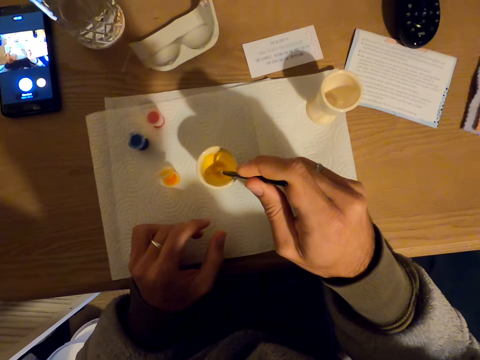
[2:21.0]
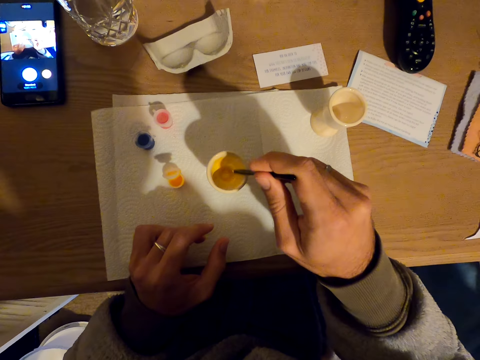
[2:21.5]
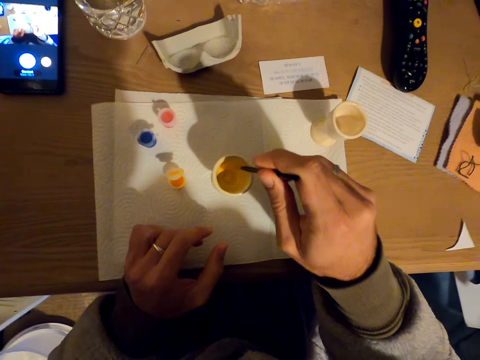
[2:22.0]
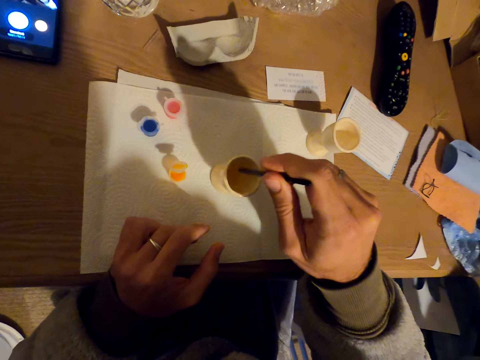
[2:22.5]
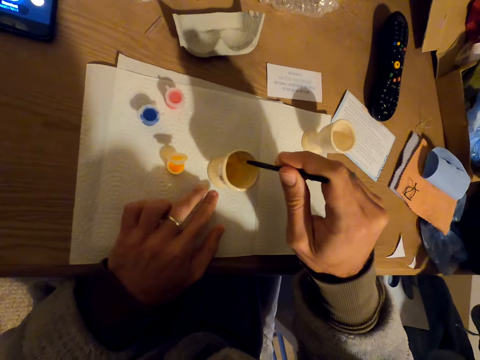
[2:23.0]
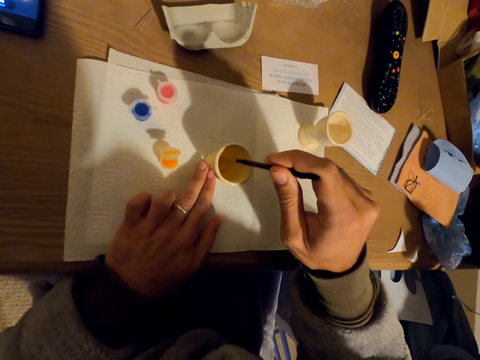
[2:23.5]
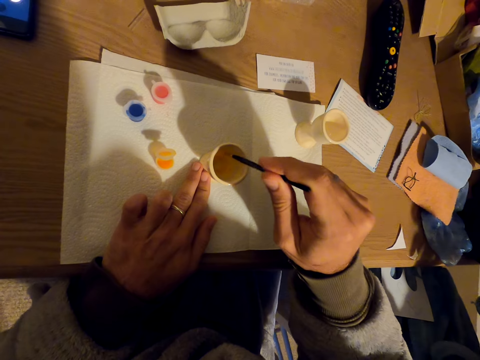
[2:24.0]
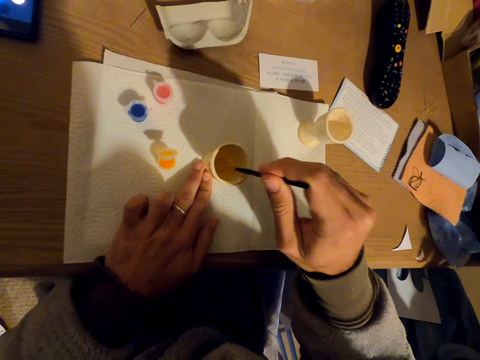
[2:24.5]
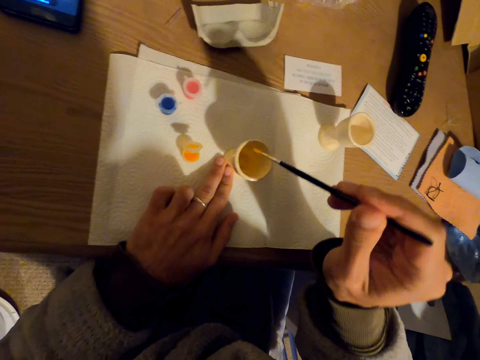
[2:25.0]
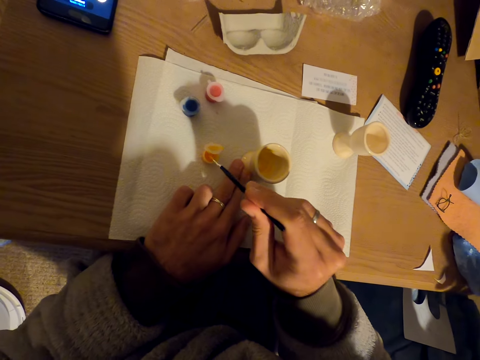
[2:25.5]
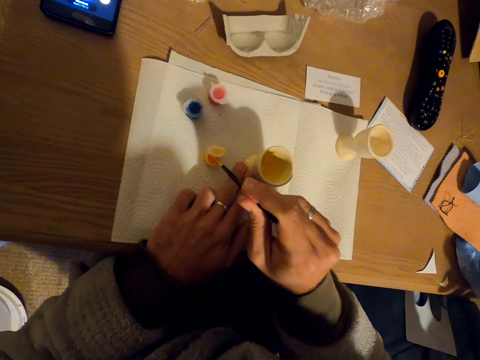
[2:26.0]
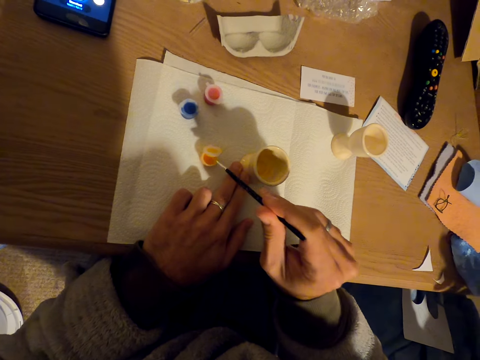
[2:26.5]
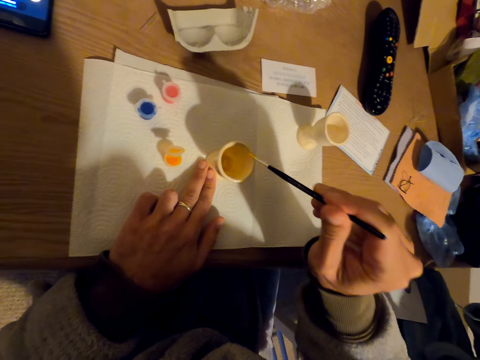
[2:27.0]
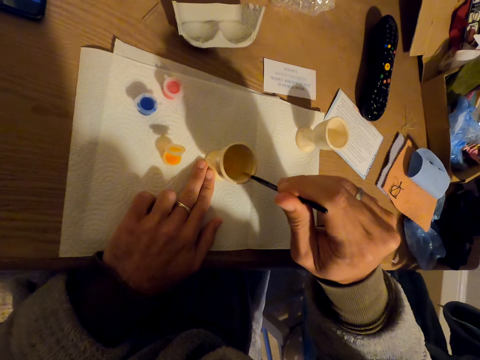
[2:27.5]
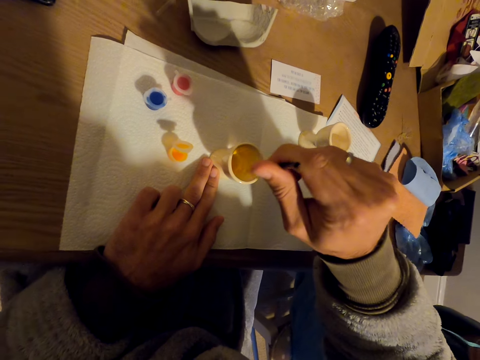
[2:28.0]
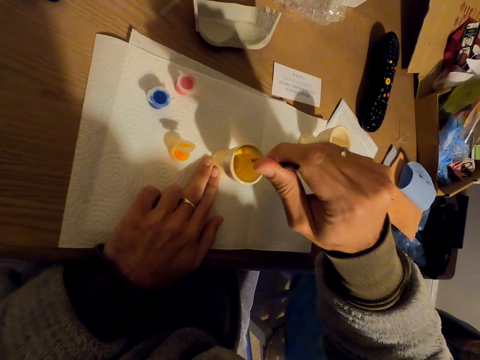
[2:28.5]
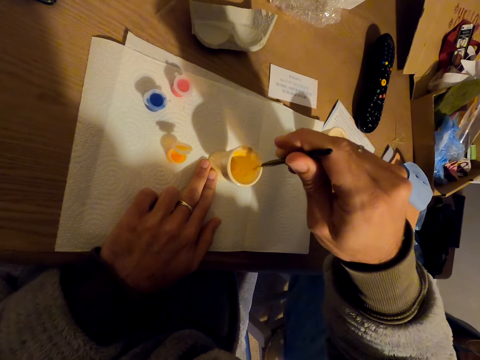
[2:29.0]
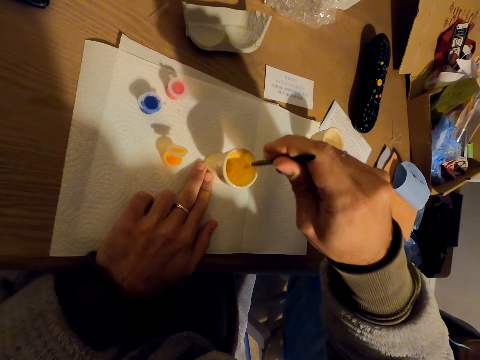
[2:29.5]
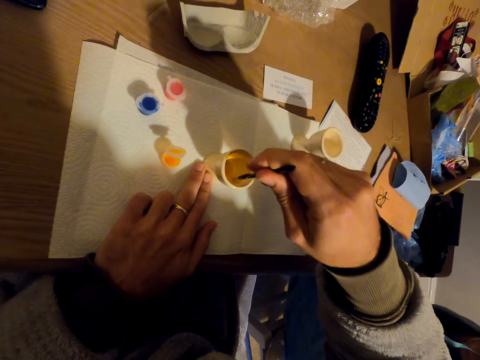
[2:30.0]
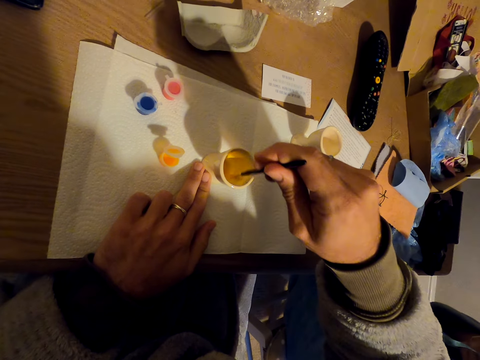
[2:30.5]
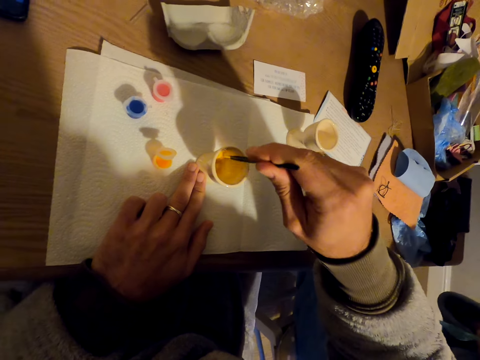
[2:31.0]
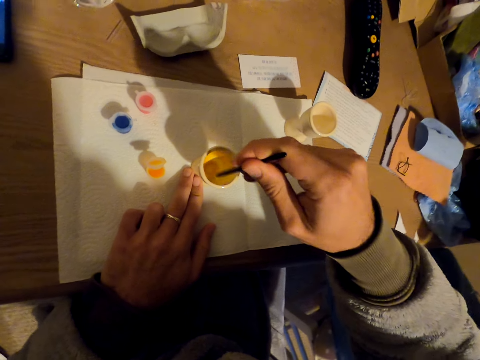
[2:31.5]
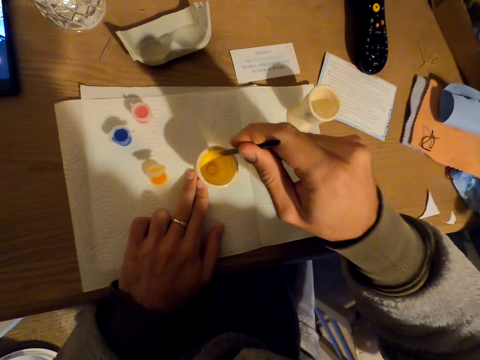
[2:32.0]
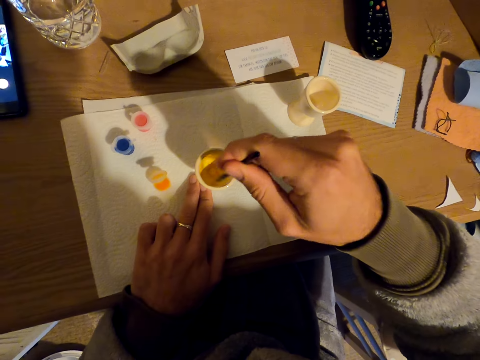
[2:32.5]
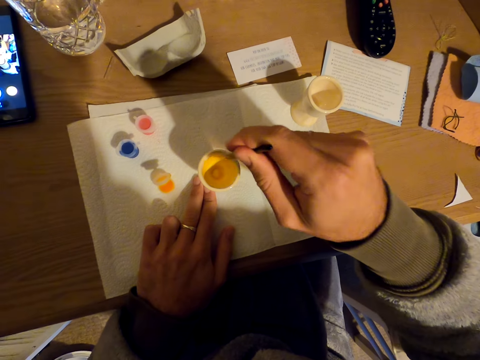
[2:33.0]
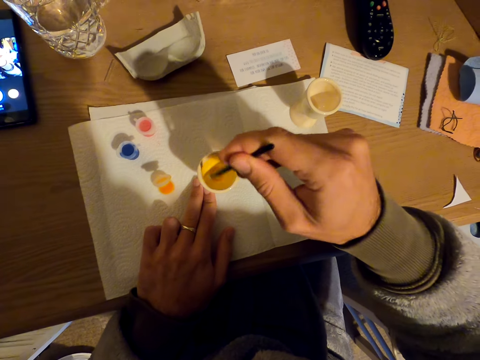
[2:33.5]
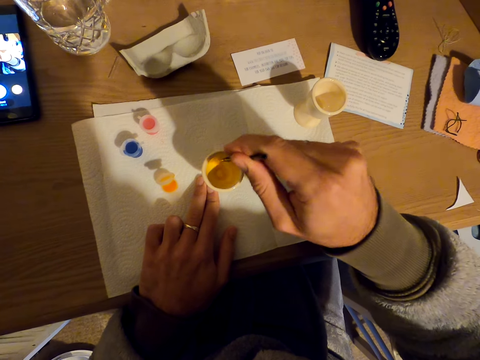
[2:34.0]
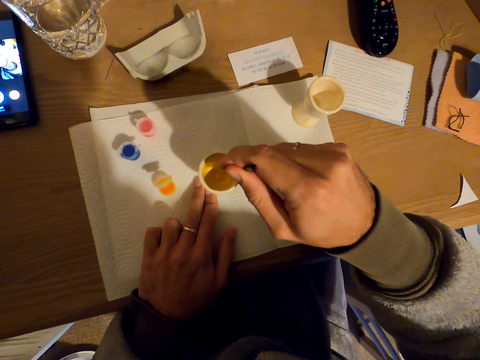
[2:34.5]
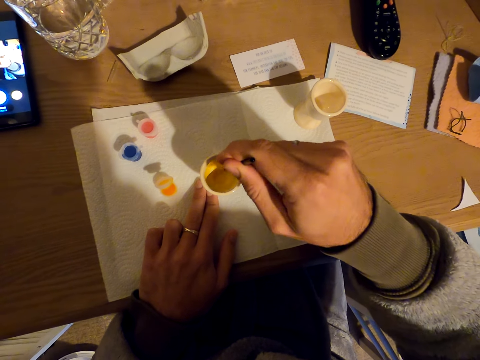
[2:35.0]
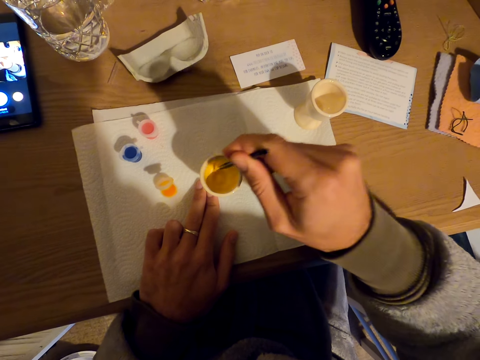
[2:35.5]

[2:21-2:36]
The camera wearer holds the molded cup with his left fingers. He paints the molded cup with a brush. He dips the brush in the container. He paints the inside part of the tumbler with the brush.

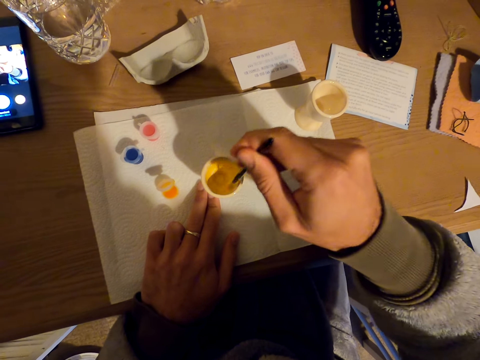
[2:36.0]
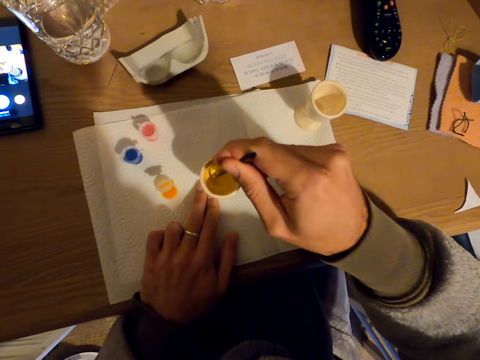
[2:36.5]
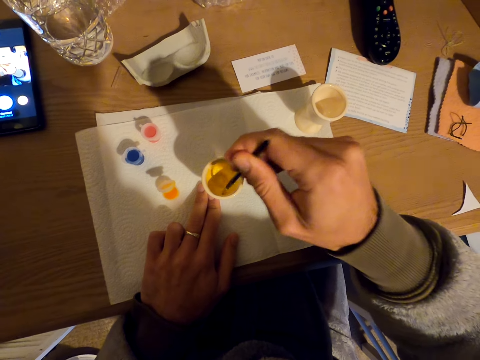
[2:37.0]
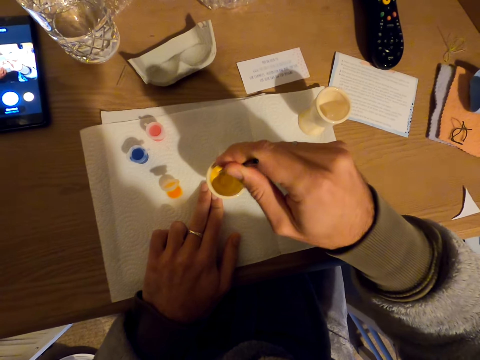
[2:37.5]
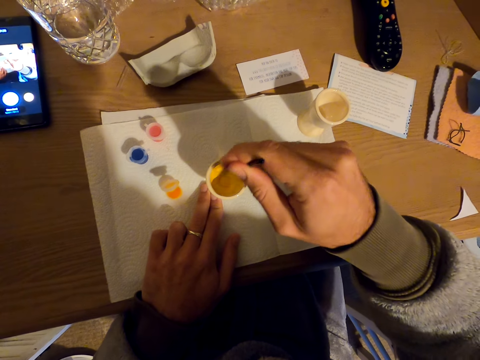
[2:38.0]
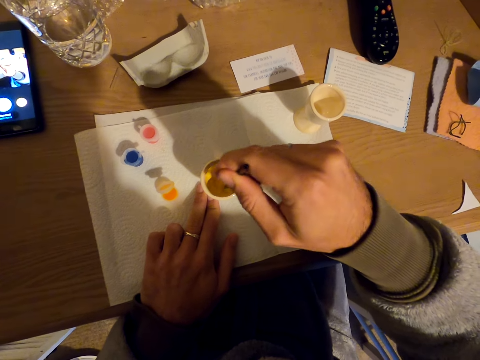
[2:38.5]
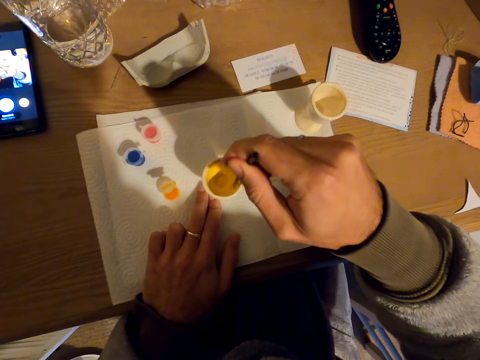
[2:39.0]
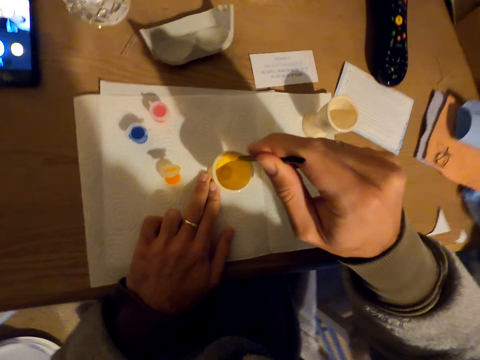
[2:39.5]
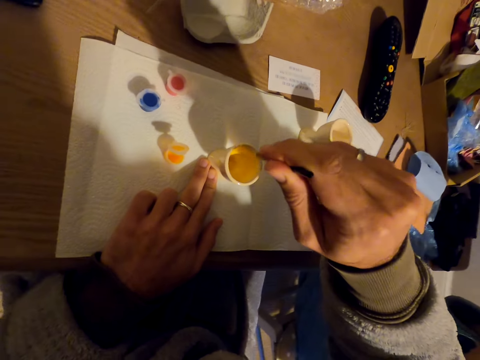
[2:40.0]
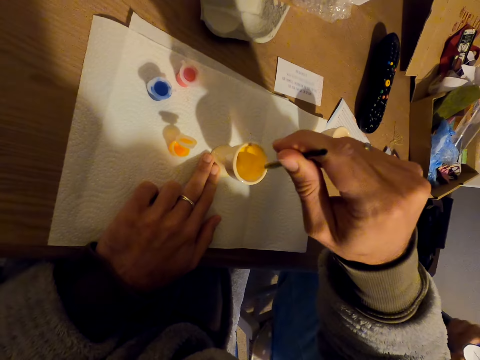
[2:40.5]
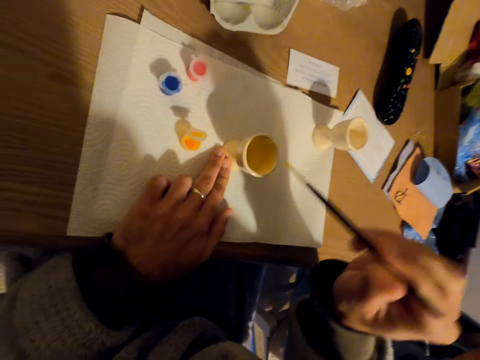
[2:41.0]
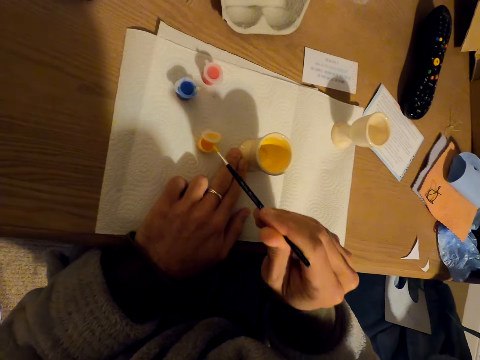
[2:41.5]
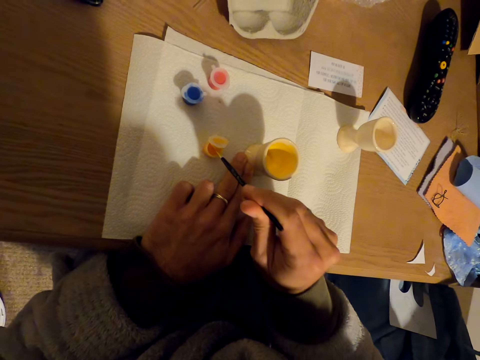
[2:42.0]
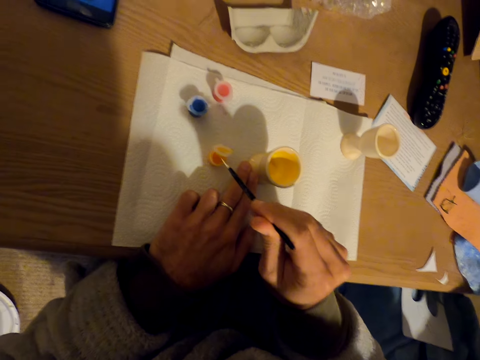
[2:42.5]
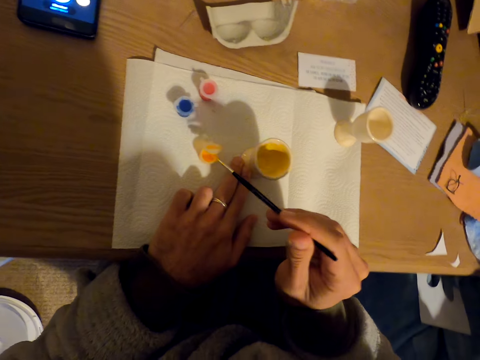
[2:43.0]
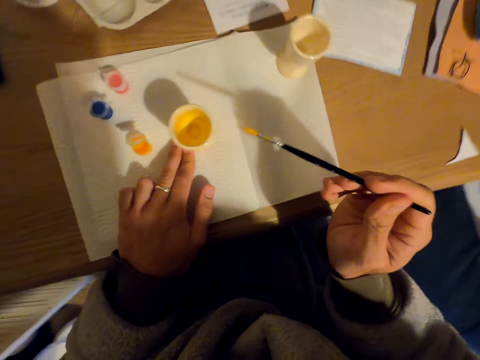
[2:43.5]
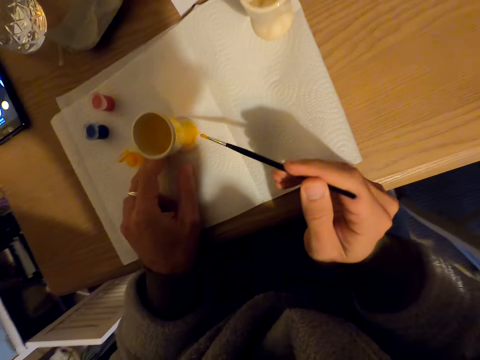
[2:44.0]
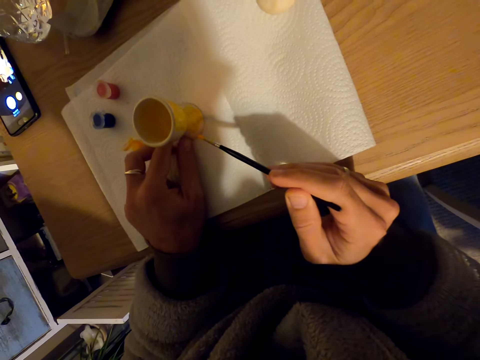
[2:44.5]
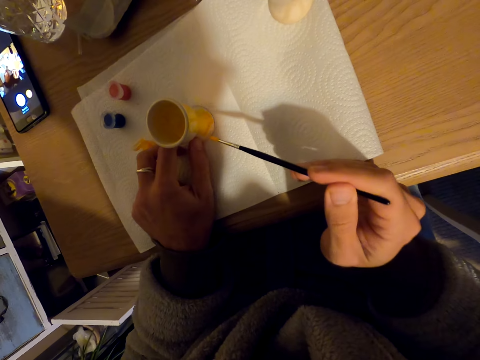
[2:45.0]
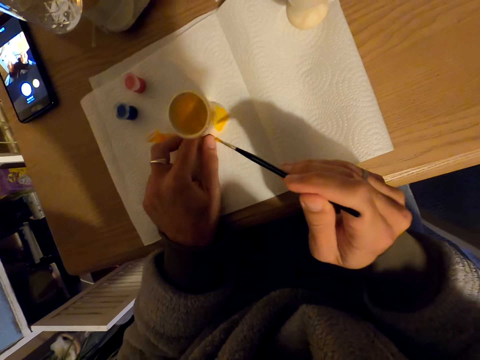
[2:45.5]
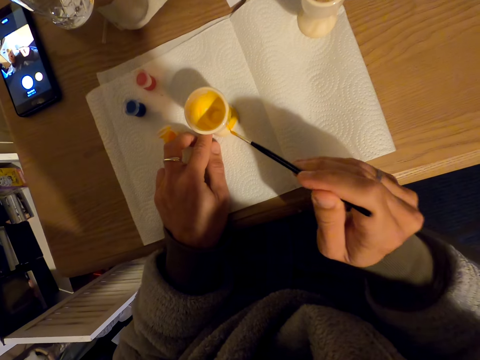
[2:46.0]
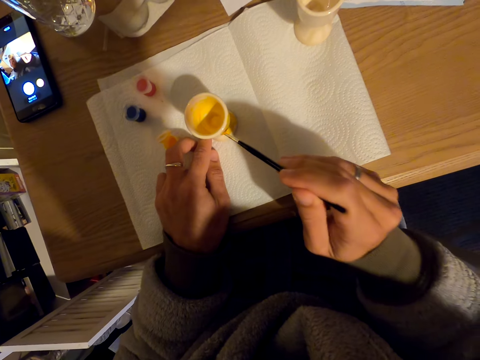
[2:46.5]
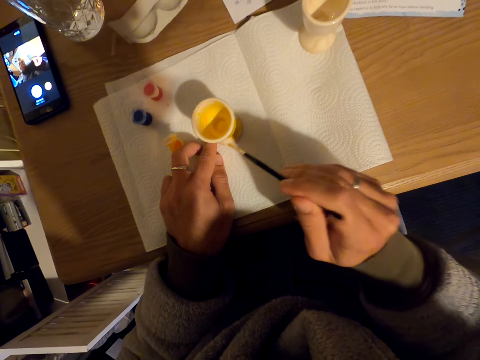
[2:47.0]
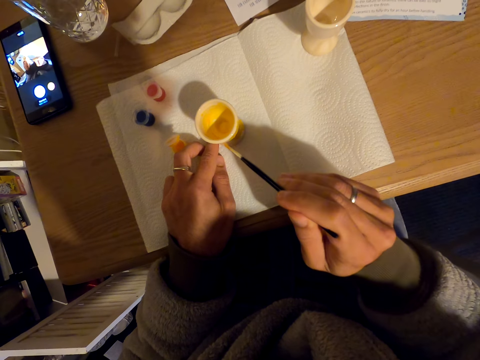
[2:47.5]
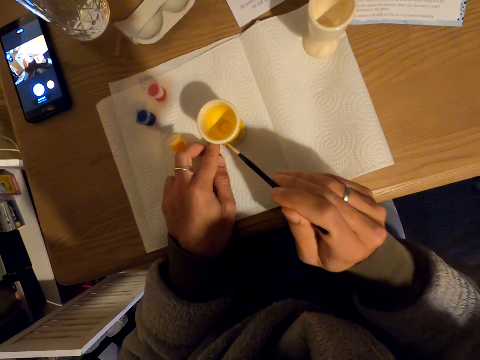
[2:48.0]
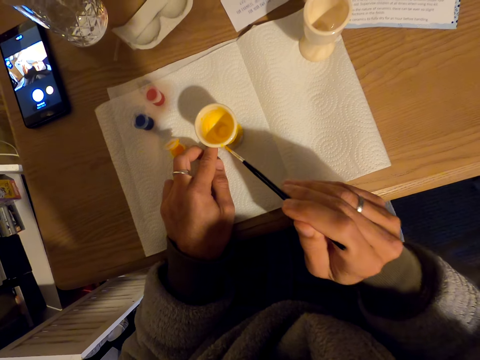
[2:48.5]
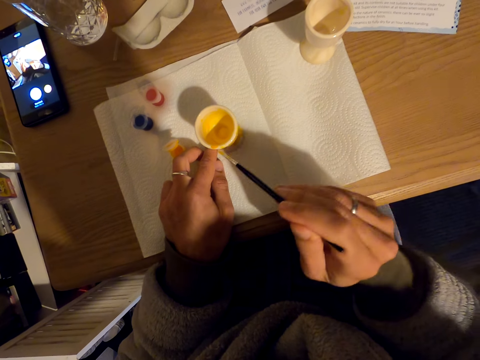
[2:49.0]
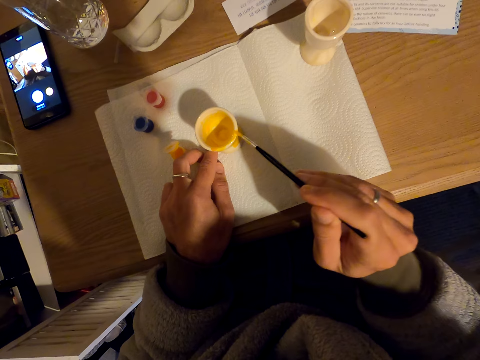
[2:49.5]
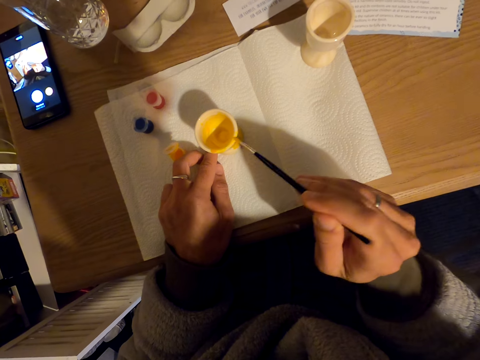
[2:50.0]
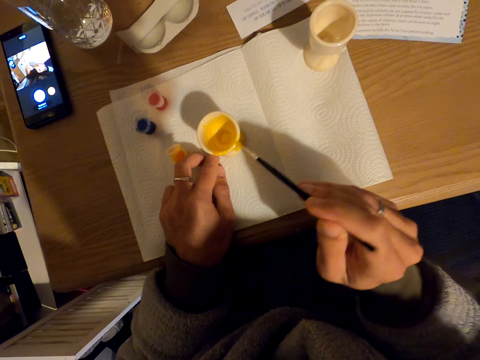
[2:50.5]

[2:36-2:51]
The camera wearer dips the brush in the container. They paint on the tumbler with the brush.
